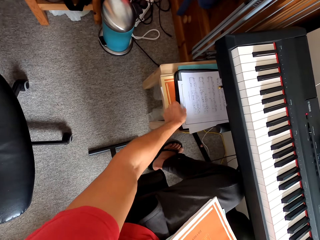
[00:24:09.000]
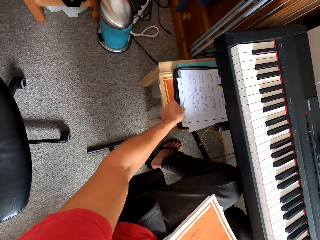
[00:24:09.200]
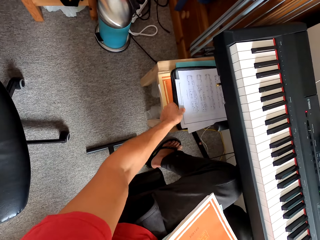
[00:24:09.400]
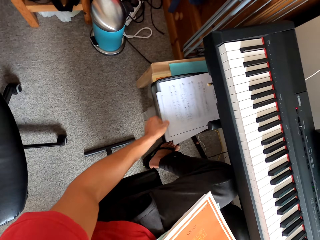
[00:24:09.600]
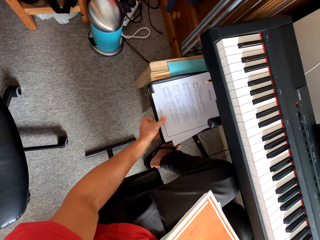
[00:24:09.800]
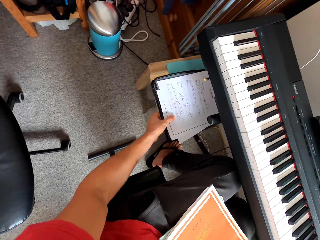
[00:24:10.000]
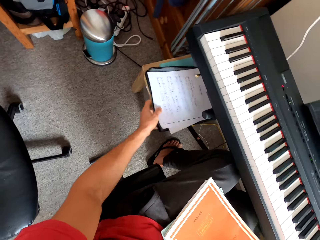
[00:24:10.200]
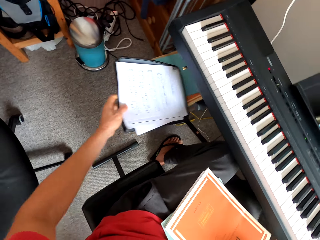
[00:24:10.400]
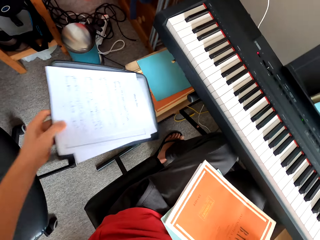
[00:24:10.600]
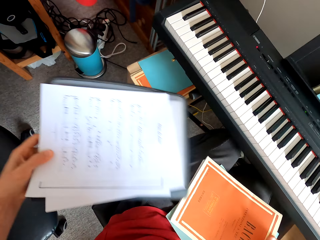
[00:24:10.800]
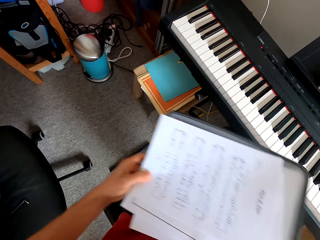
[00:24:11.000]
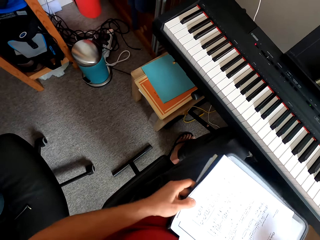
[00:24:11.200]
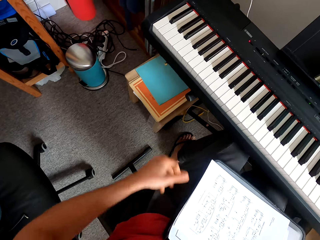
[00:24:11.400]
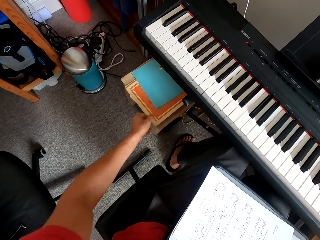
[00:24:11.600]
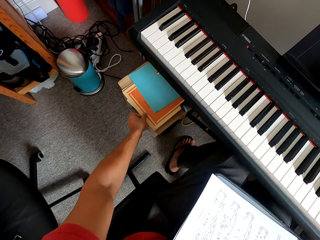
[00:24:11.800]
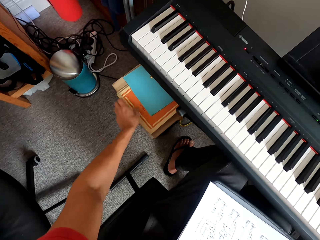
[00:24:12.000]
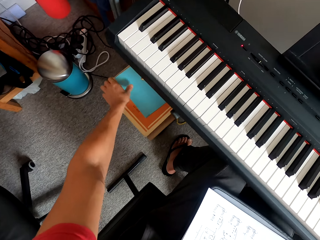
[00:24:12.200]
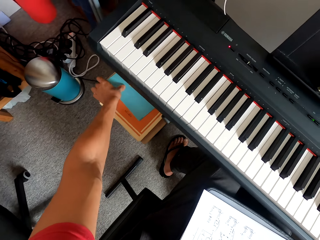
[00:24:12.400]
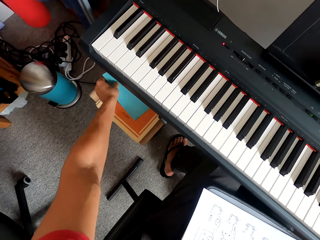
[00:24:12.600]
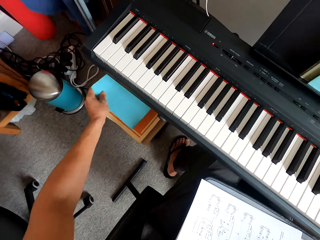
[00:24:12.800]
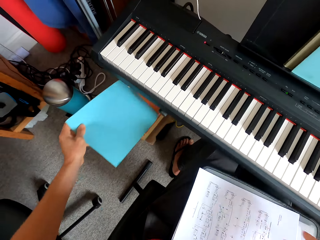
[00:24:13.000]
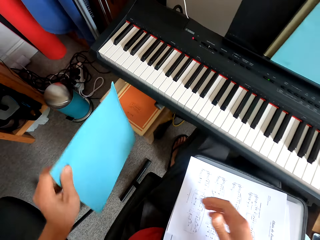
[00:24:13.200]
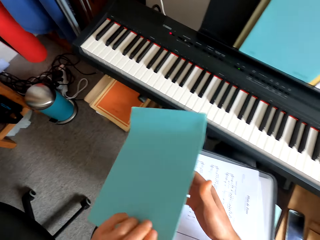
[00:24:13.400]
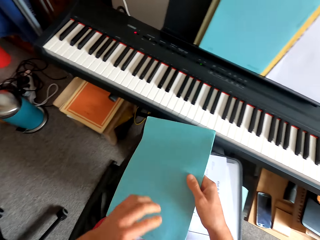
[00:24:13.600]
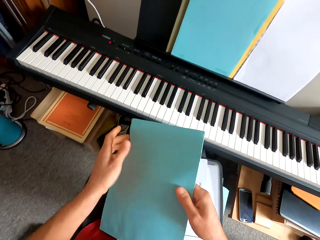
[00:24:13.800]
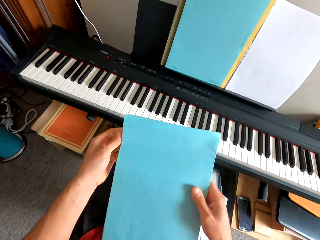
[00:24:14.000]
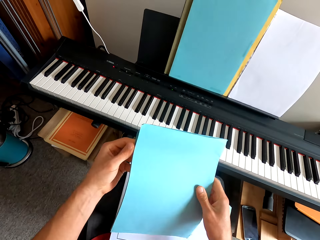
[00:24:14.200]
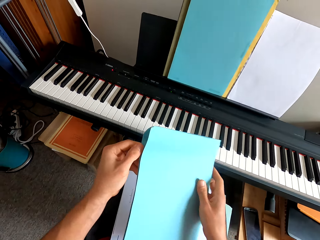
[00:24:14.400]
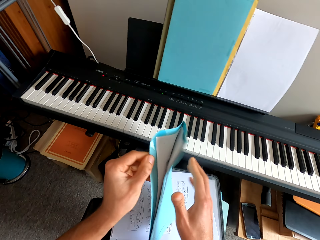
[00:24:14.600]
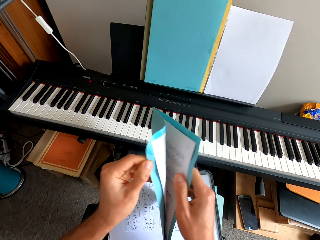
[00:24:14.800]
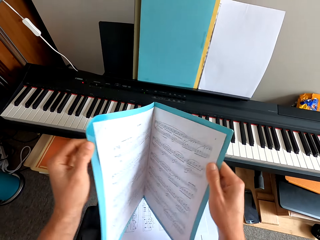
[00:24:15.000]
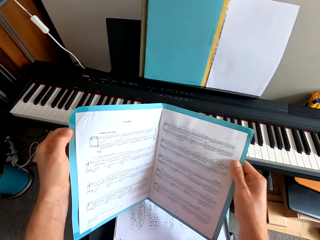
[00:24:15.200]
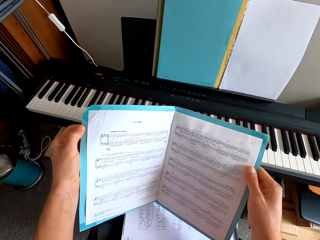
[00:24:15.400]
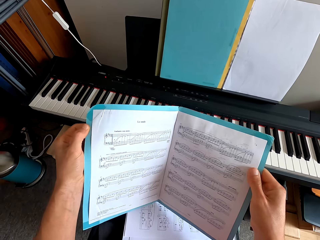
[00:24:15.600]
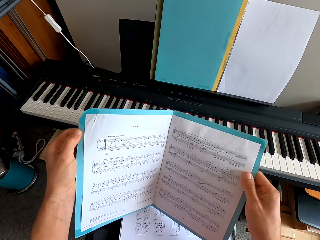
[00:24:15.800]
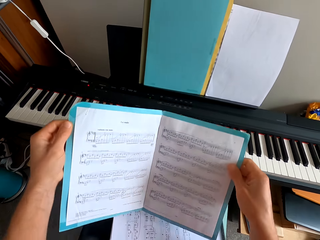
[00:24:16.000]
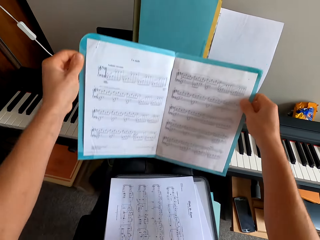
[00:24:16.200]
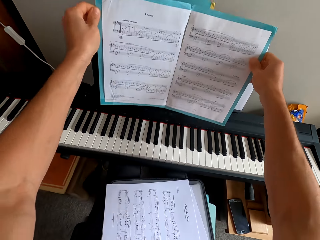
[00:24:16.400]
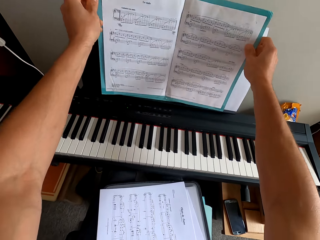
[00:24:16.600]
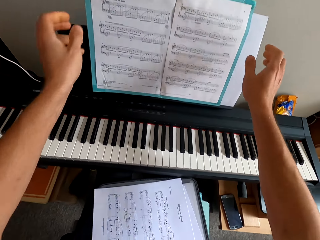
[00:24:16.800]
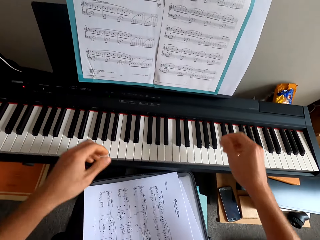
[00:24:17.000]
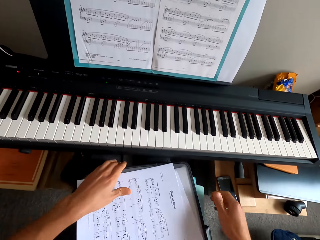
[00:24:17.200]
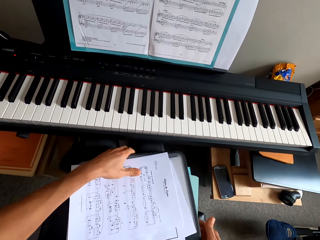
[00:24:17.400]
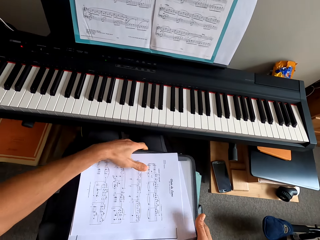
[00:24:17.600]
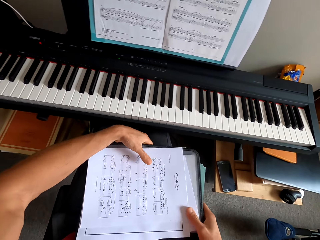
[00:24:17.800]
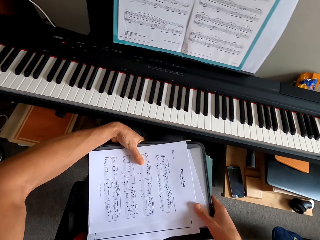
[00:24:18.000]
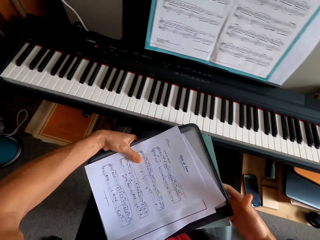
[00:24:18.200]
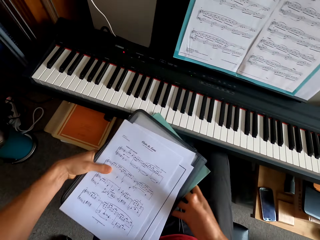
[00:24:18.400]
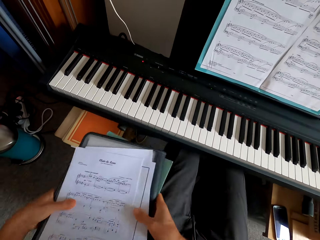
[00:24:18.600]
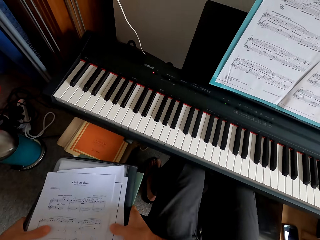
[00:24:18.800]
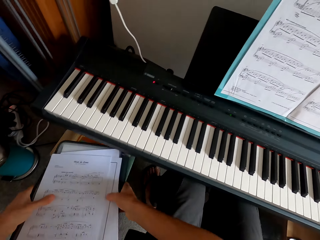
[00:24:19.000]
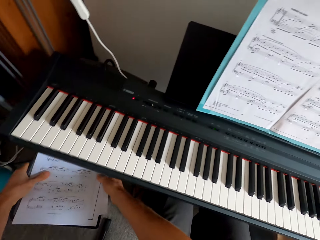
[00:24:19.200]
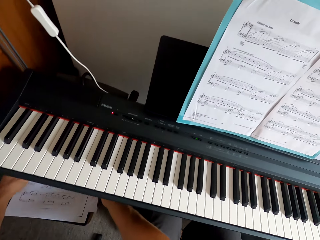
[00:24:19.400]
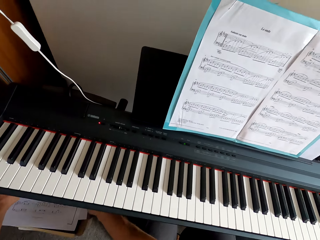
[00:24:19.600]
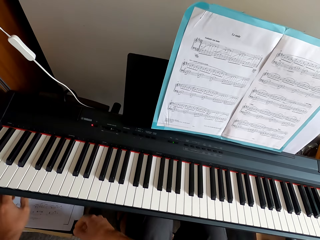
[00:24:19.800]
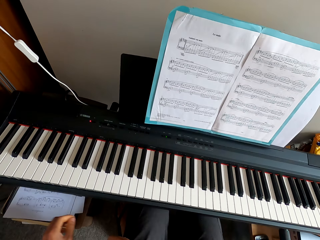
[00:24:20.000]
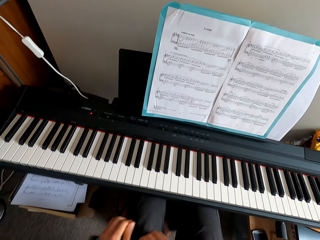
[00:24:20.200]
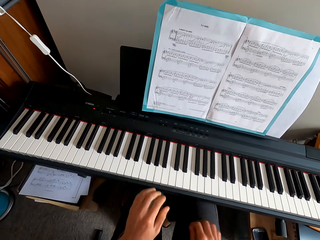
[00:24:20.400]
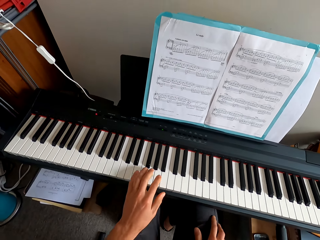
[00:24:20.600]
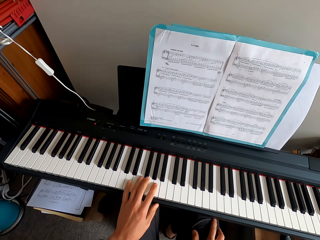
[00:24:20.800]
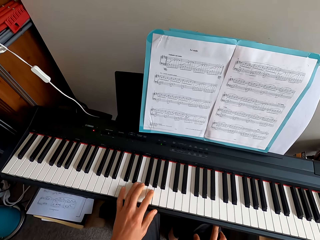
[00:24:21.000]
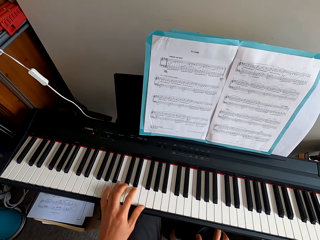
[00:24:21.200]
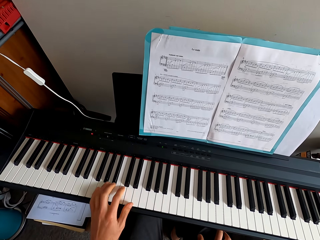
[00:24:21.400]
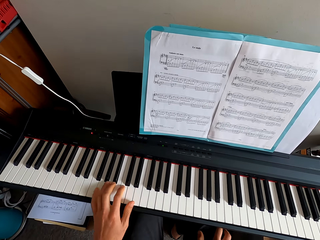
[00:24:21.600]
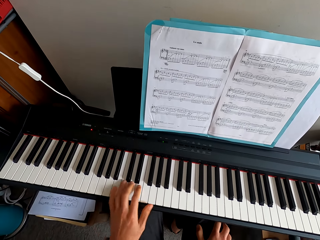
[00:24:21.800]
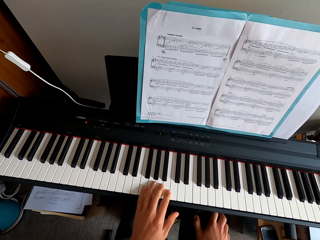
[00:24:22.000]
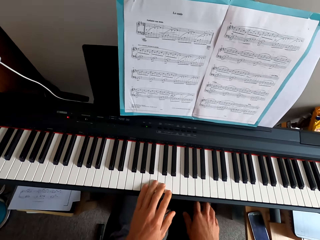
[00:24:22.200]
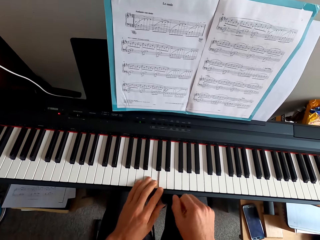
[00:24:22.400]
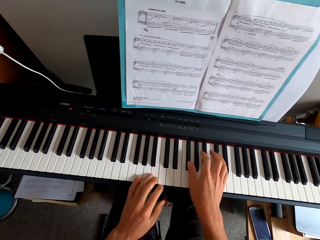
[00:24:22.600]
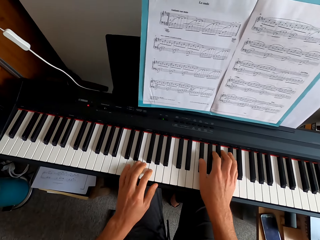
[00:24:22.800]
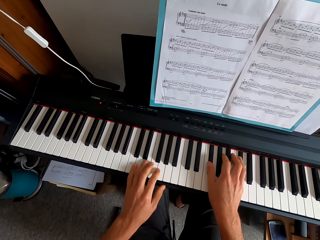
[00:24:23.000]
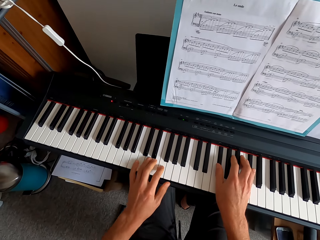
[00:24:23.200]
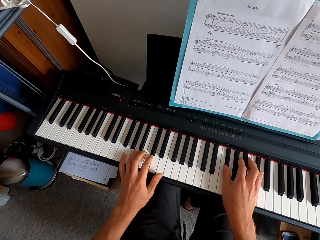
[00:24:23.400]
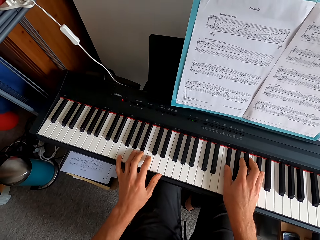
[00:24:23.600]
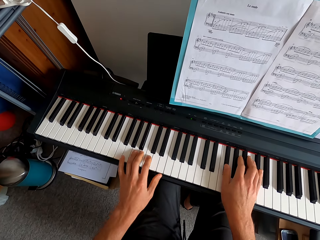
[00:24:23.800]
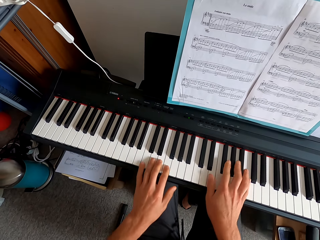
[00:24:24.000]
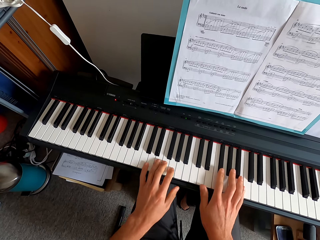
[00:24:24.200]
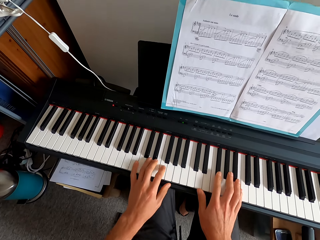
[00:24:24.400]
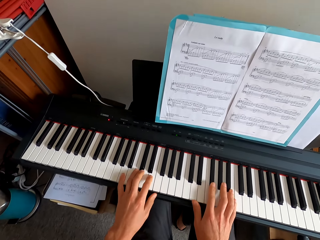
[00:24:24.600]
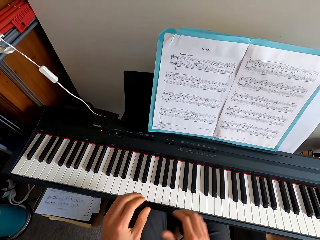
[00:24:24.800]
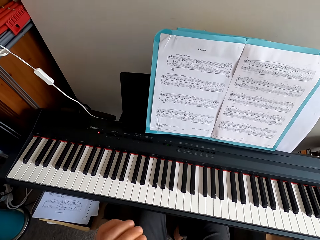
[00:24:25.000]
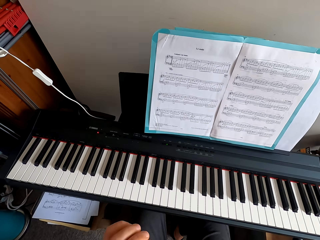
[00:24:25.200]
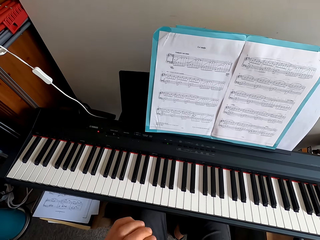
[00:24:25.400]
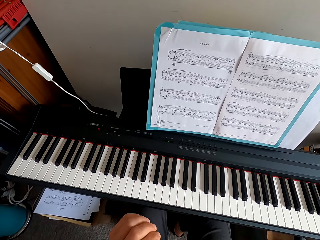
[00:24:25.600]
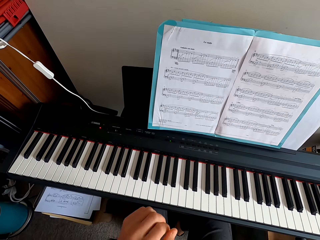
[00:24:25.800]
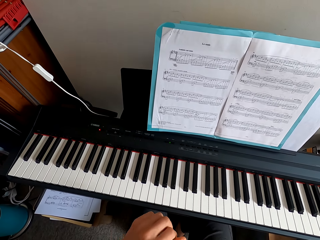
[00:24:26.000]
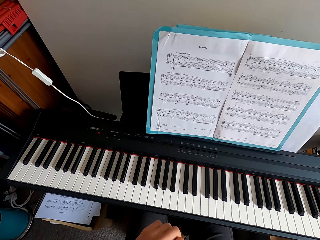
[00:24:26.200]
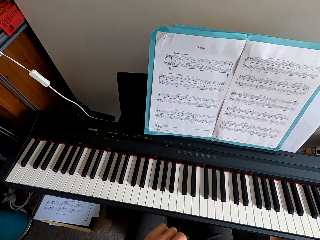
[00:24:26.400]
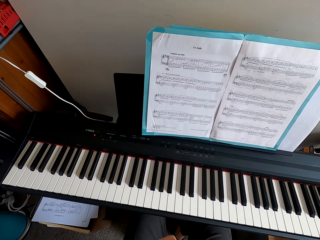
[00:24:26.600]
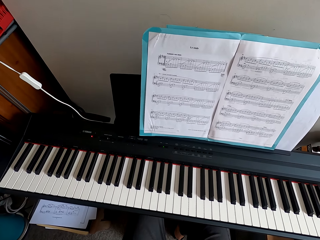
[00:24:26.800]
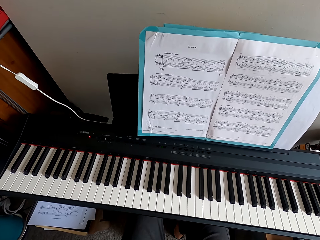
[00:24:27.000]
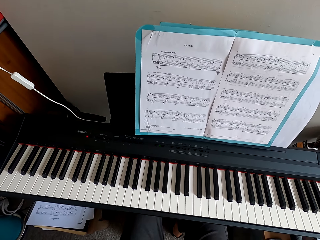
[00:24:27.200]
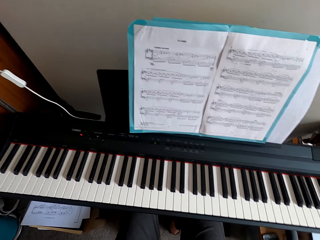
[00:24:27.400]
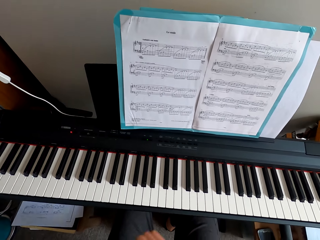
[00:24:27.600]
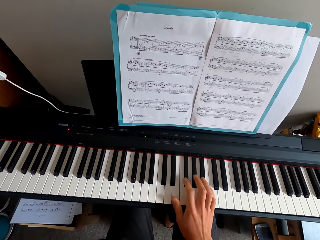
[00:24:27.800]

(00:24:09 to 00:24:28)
The camera wearer picks up papers. They put the papers on a booklet. They hold the booklet. They pick up the booklet. They switch the booklet to the other hand. They open the booklet. They put the booklet on another booklet. They pick up the papers. They put the papers on the booklet. They open the book and put it on top of the piano. They play a keyboard. They play the keyboard with both hands.
